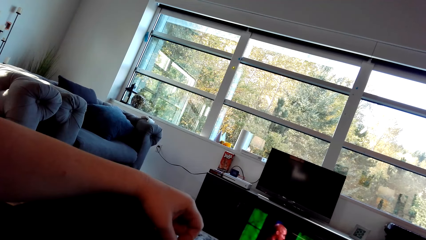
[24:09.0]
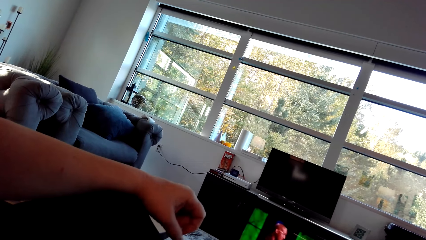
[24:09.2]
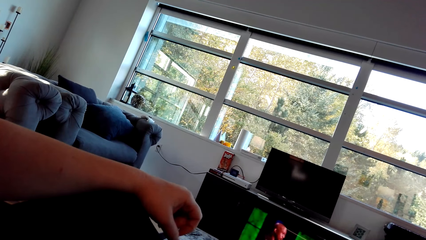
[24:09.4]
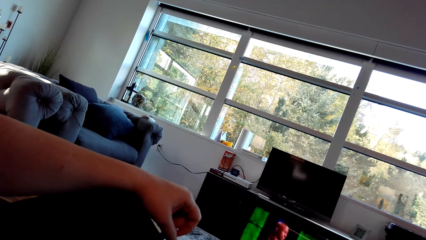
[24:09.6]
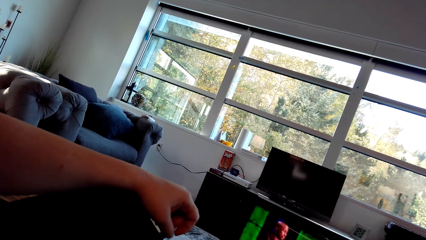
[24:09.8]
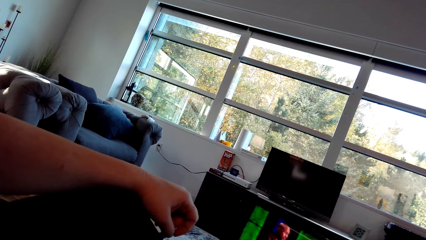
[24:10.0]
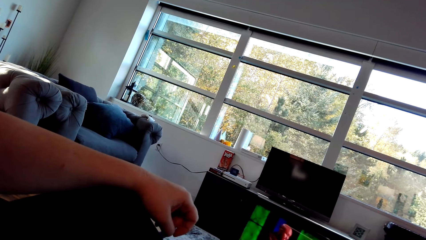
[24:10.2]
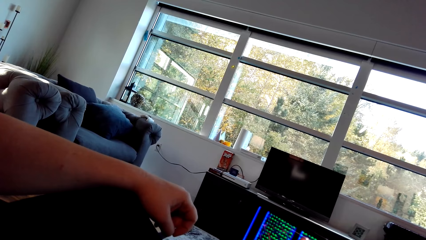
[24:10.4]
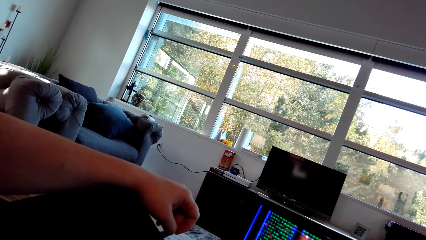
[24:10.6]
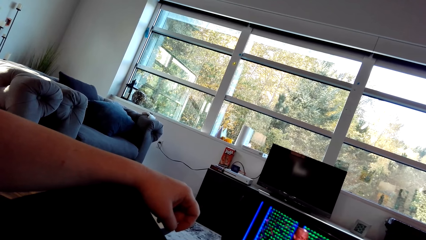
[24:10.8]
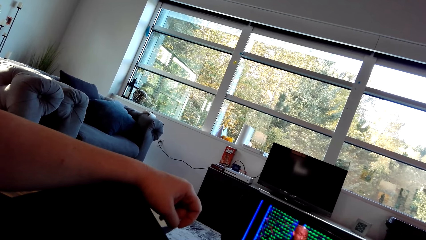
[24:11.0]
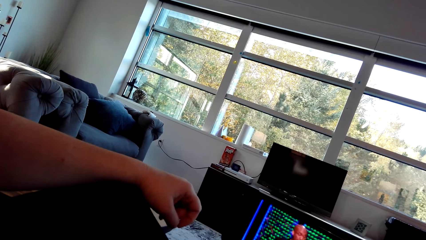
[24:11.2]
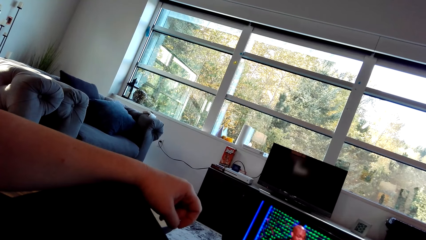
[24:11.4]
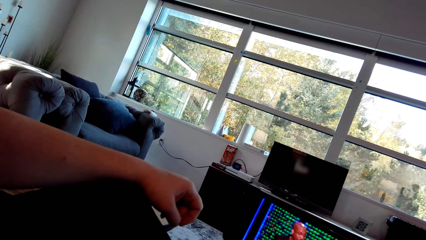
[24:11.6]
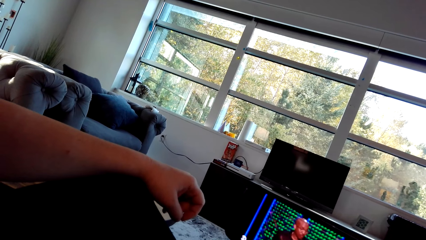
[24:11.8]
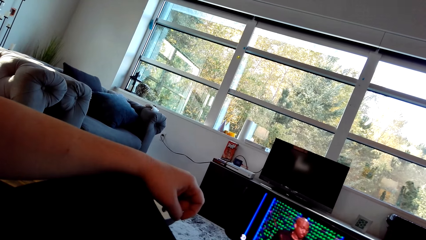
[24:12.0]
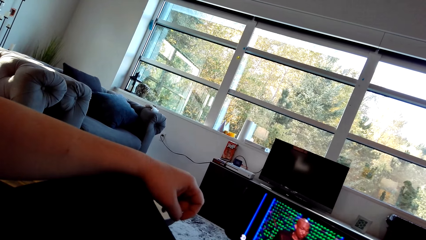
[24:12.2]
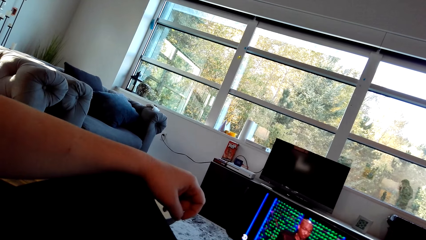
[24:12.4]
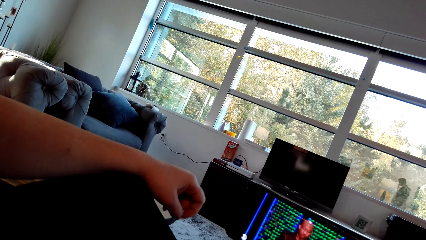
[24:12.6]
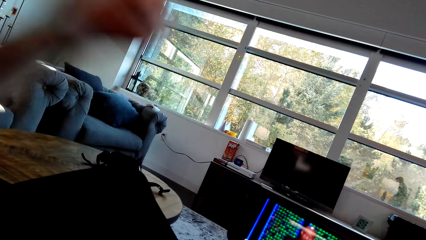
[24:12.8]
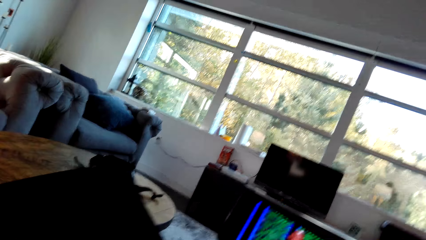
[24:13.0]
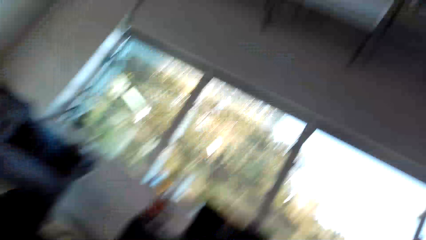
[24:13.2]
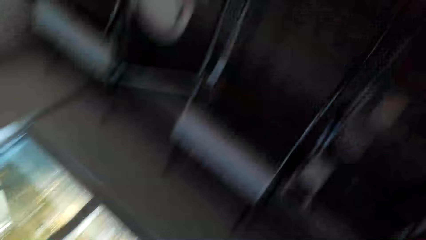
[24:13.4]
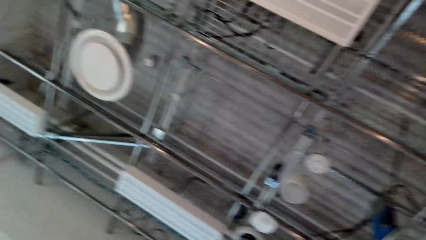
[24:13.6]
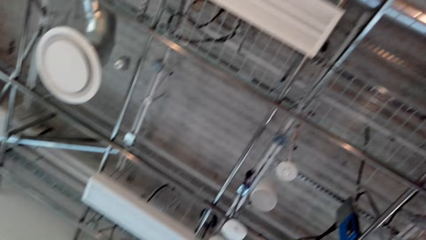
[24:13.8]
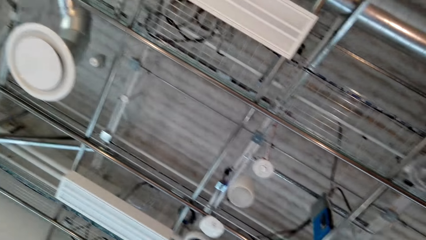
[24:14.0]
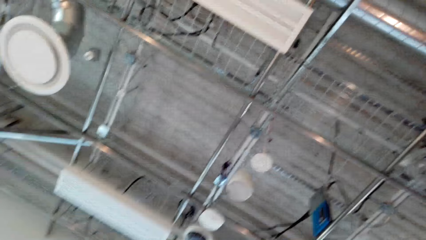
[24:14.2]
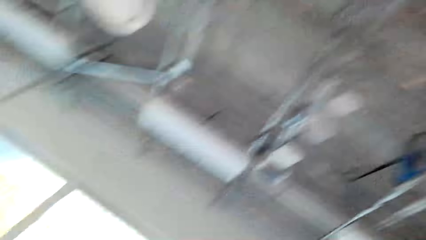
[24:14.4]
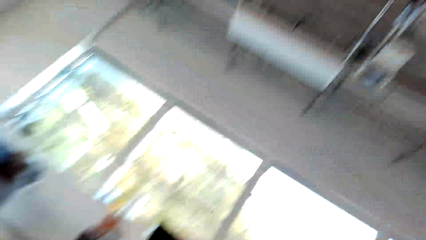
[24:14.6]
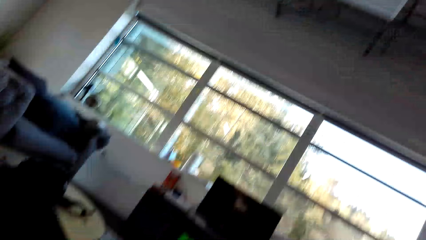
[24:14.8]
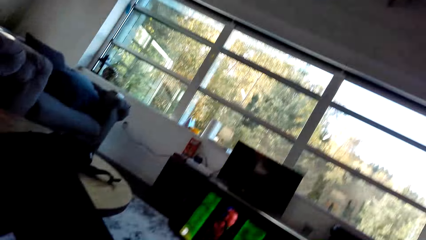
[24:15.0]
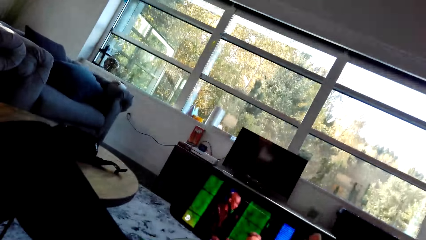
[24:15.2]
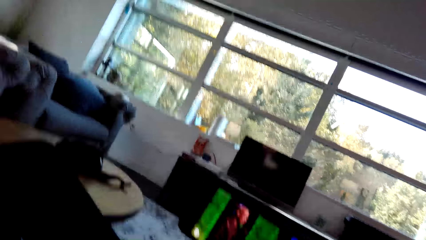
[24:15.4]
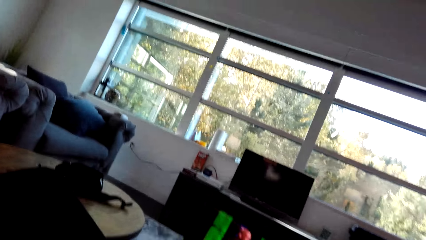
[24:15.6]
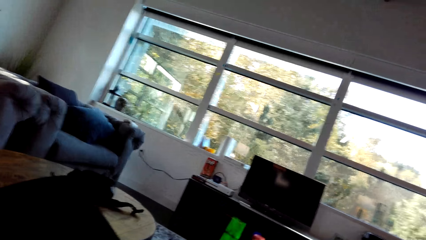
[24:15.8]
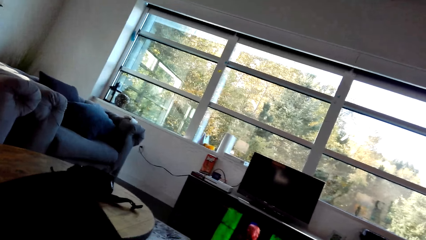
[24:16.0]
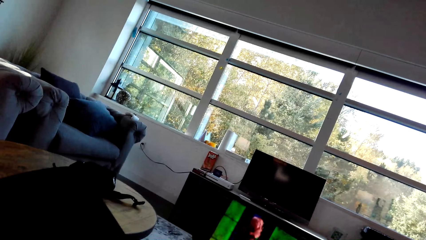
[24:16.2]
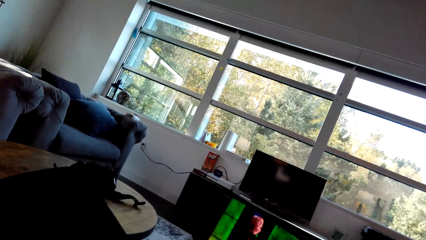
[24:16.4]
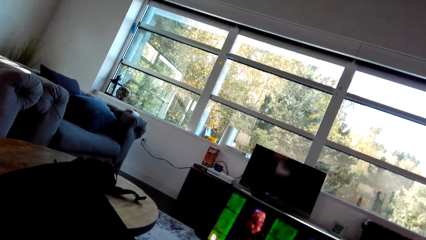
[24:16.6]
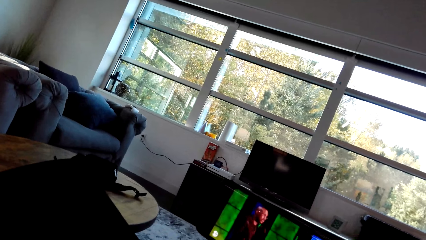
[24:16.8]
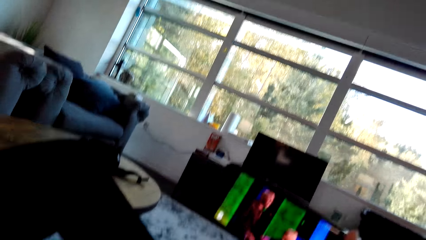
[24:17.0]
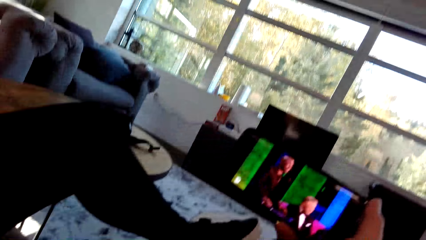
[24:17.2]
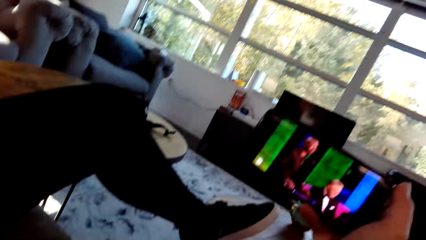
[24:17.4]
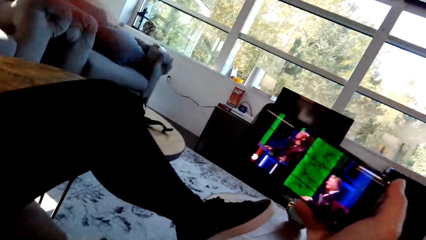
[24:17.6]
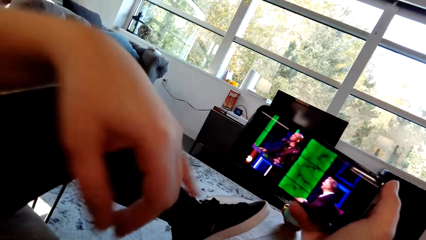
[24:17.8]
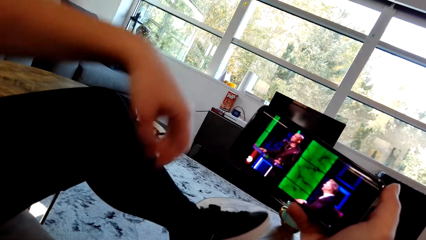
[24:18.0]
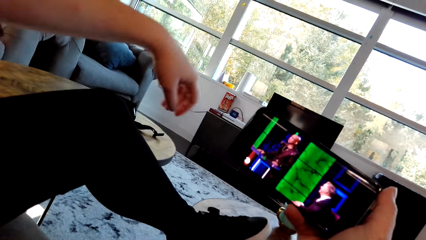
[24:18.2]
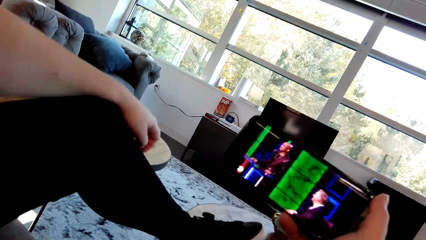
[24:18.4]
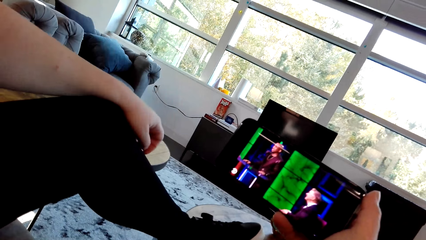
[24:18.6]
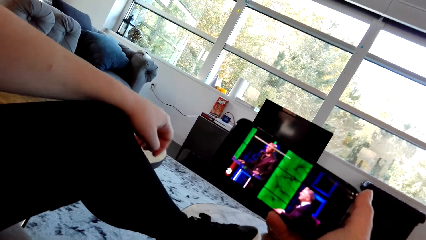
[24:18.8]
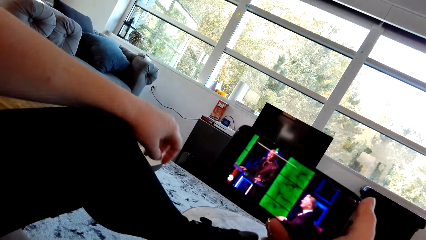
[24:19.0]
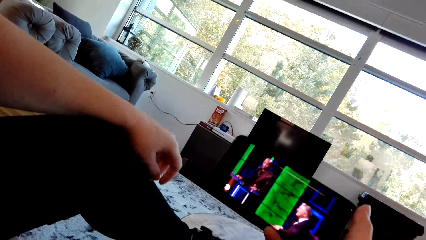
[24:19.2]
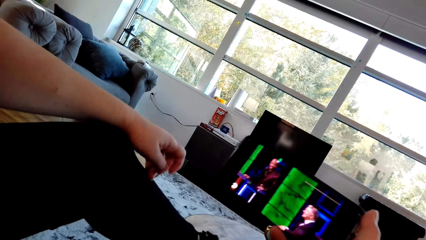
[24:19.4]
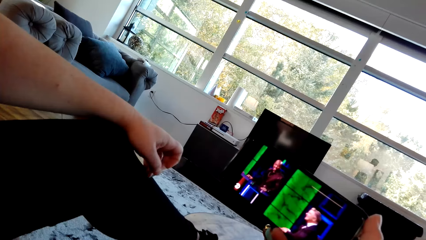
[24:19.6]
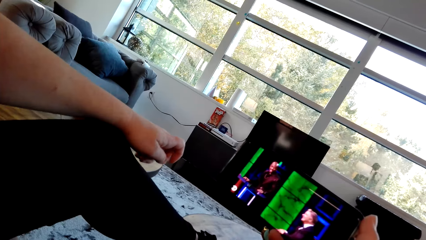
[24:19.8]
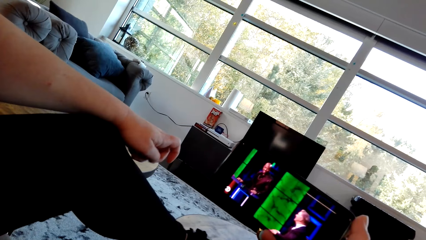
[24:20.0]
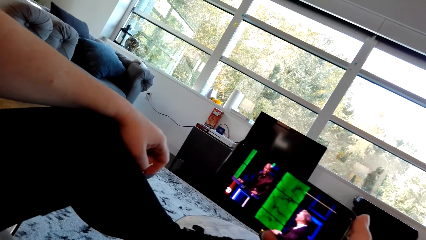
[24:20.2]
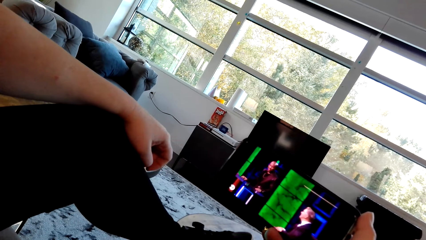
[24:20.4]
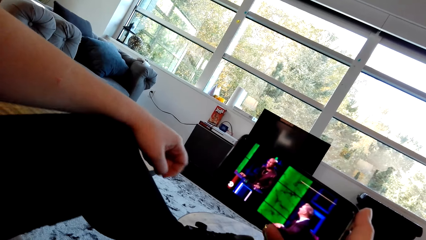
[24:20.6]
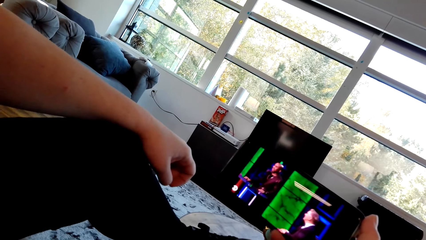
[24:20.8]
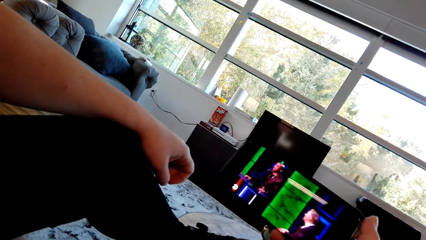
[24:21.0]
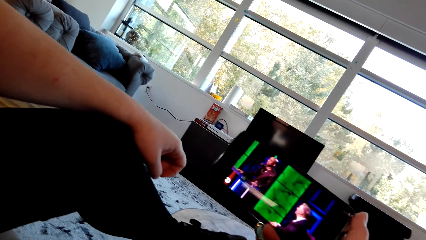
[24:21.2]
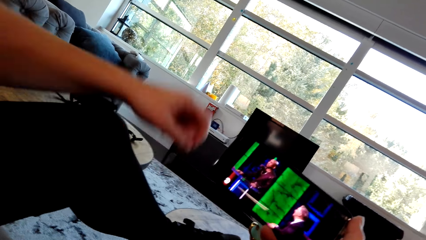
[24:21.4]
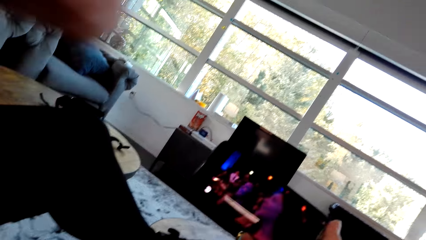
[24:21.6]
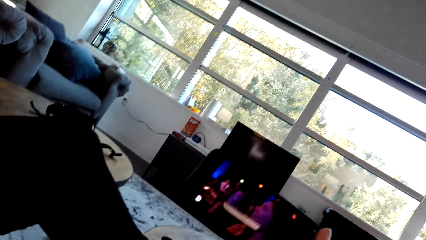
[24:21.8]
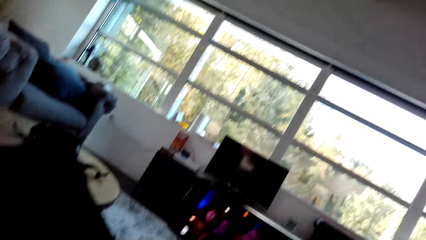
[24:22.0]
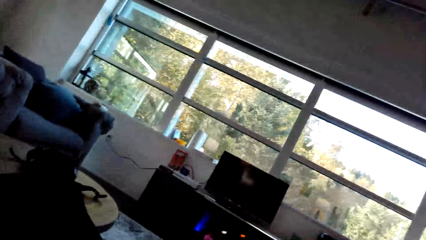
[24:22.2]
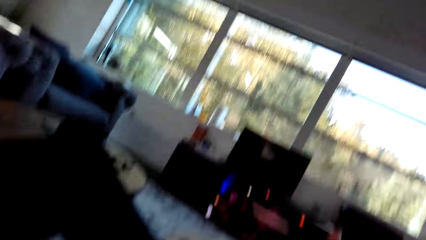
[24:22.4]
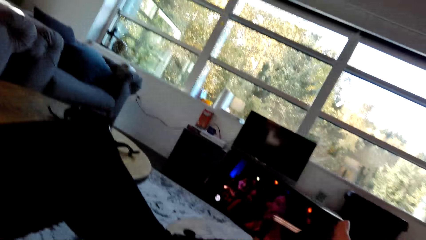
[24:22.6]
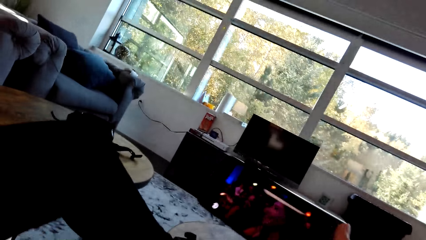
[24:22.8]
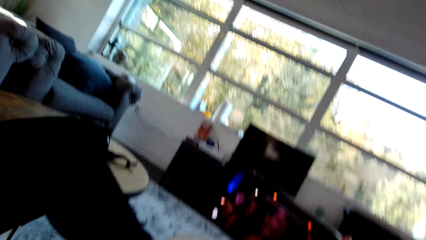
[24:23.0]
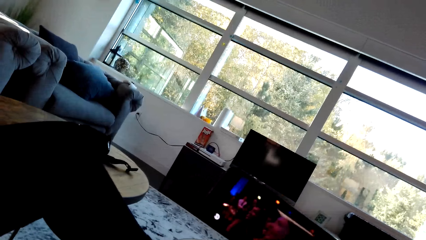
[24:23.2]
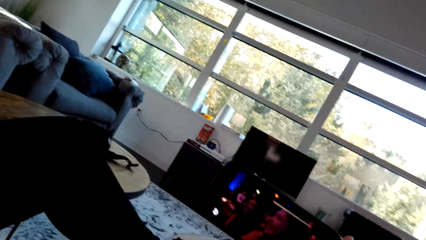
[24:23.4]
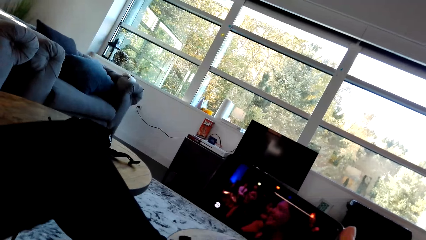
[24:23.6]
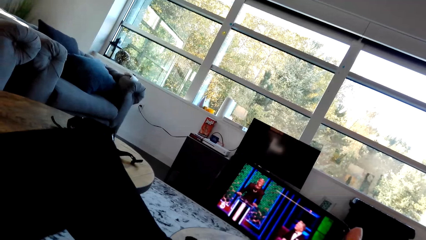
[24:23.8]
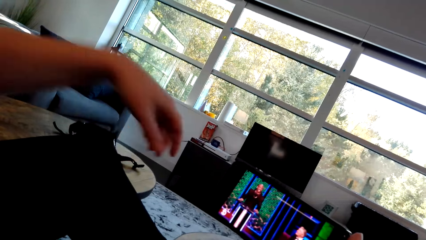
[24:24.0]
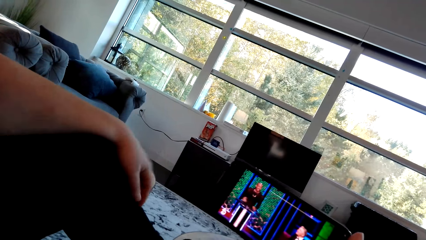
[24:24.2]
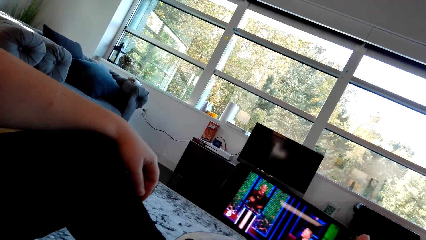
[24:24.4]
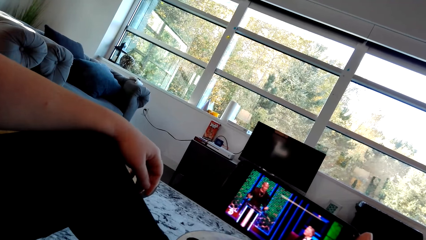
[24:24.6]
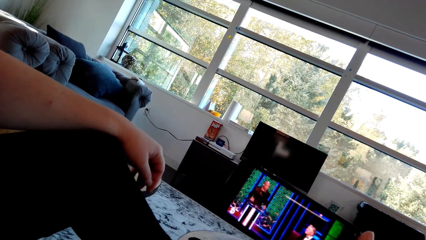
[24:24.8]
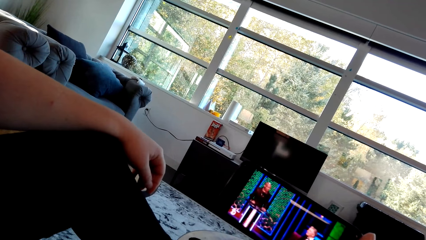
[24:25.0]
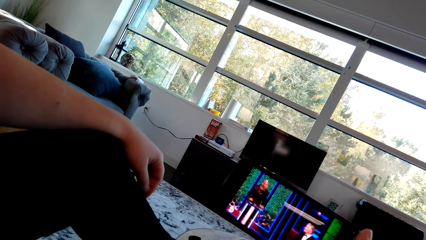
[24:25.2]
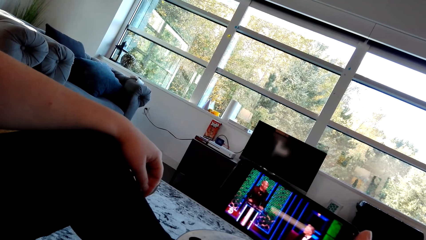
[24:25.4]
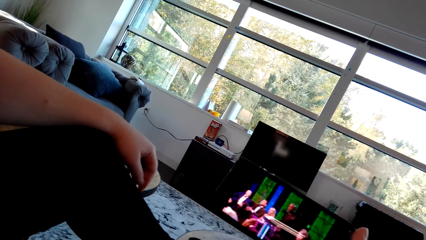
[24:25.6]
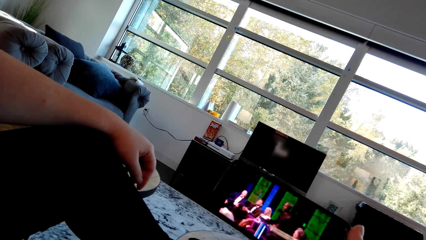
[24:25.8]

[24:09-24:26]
A woman lifts a hand. The camera wearer looks around in the house. The woman points towards the phone, adjusts a hand, rubs fingers, lifts a hand and adjusts a hand.
